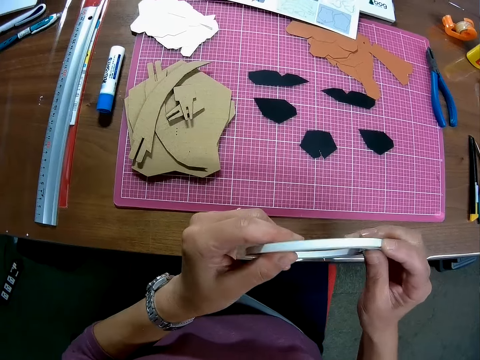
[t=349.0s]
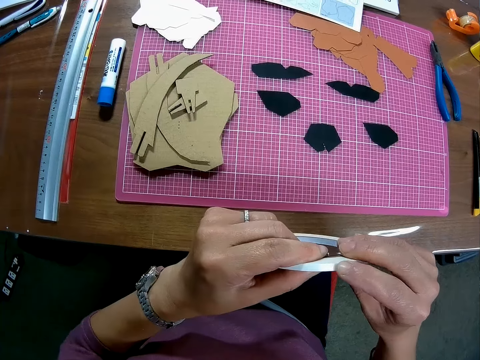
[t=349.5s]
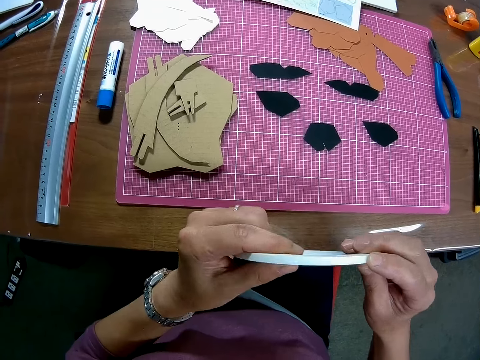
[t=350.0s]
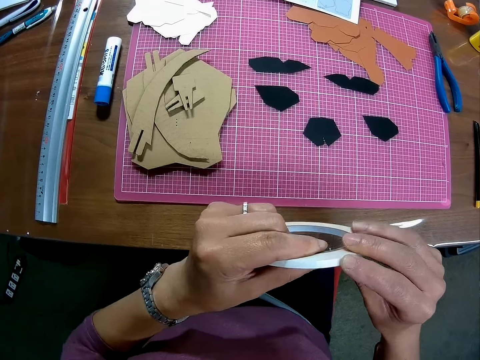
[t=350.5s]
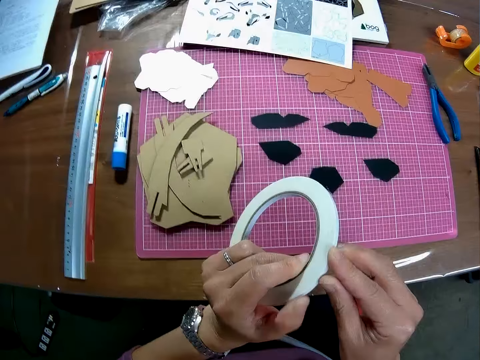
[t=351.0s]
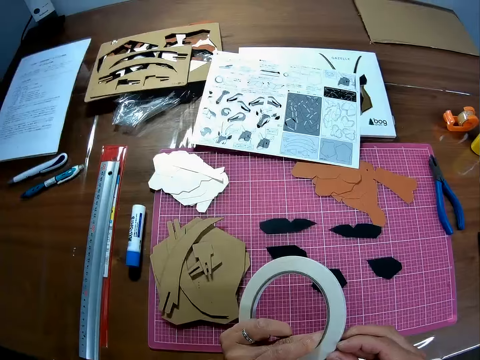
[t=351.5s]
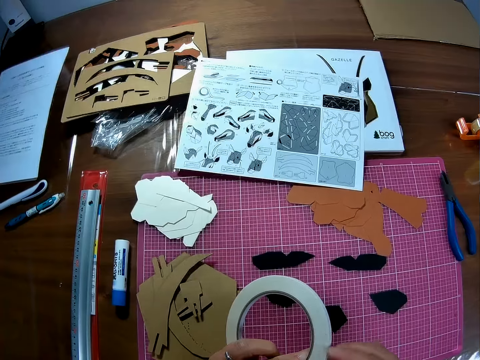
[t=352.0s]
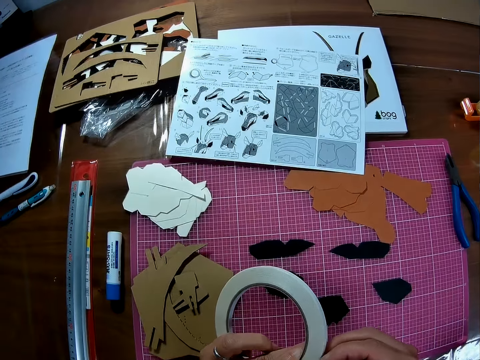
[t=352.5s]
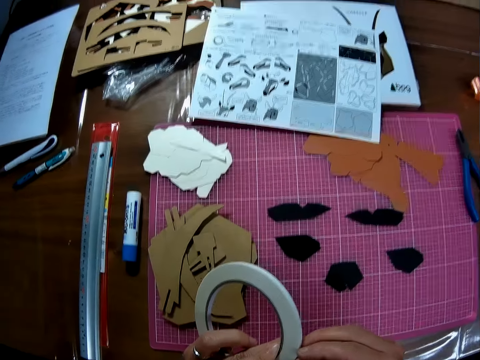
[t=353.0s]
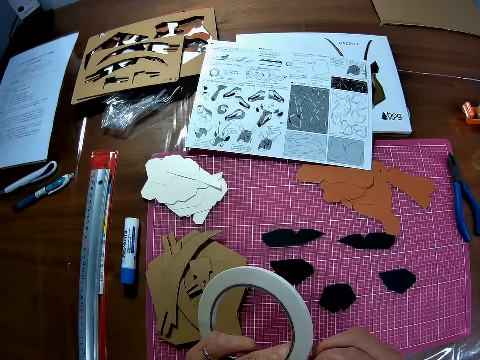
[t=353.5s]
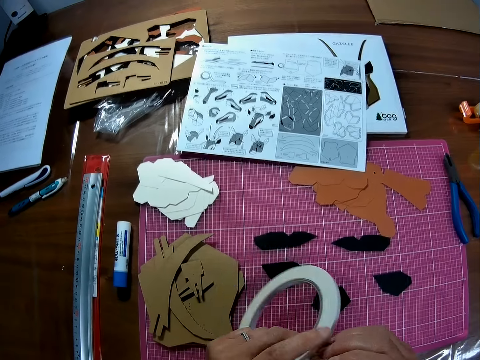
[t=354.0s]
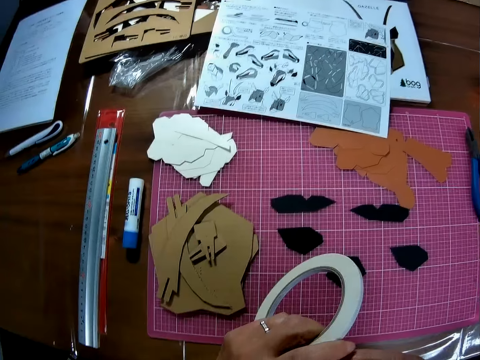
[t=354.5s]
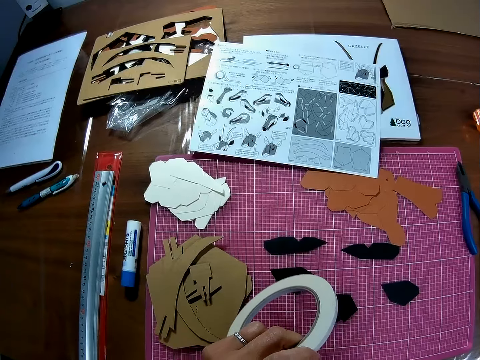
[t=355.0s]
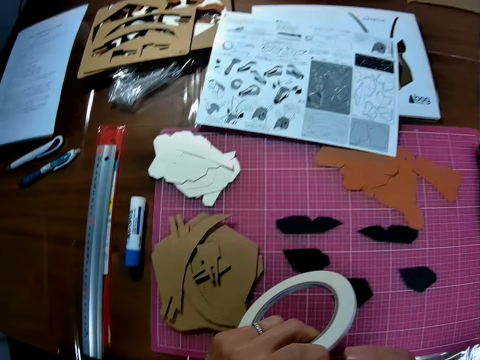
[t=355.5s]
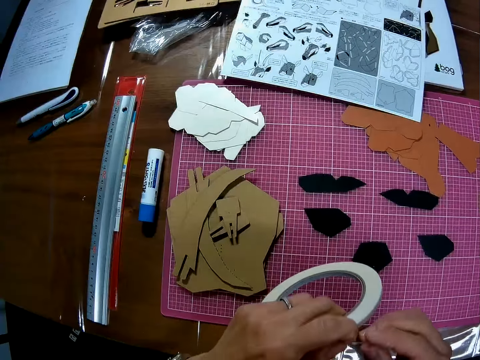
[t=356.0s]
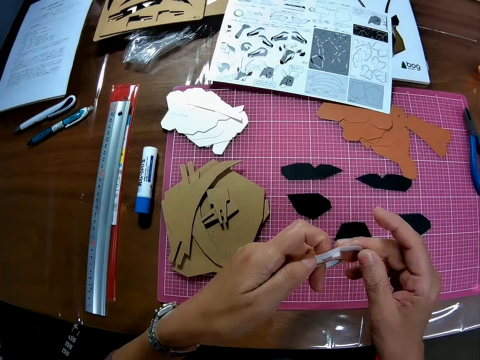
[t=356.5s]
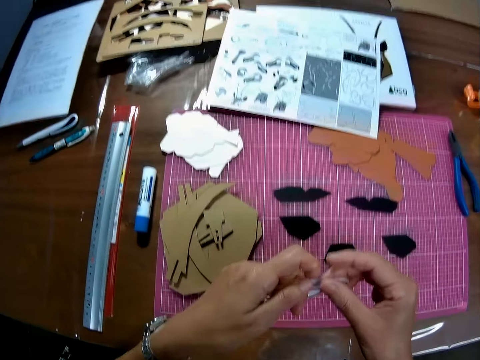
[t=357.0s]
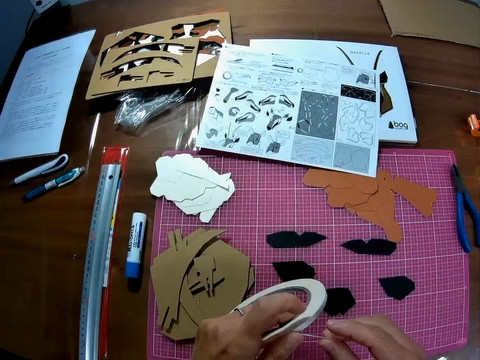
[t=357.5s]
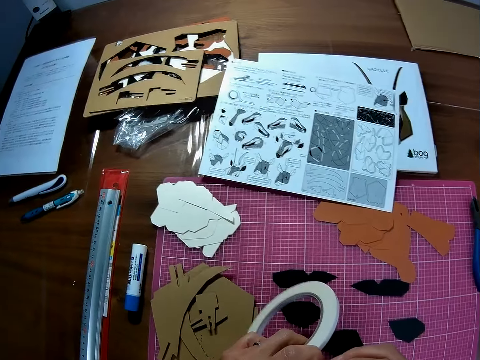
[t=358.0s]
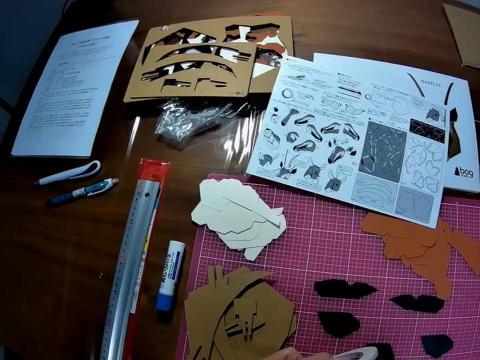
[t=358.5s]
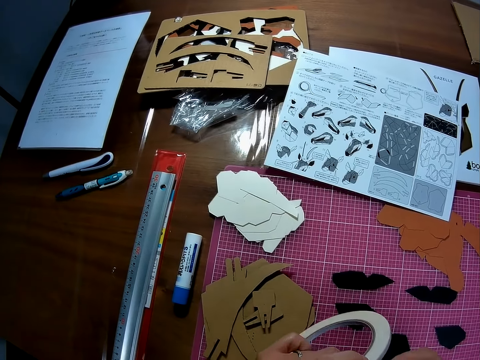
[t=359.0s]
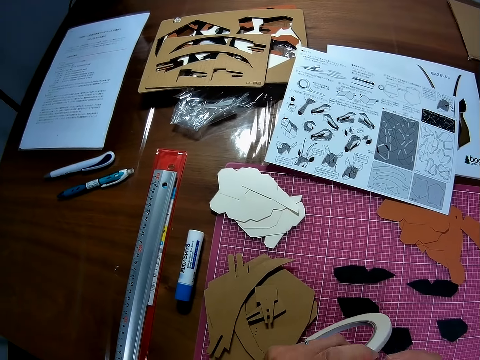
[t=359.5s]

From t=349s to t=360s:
The camera wearer turns the tape. They unroll the tape. They remove the edge of the tape. They turn the tape.

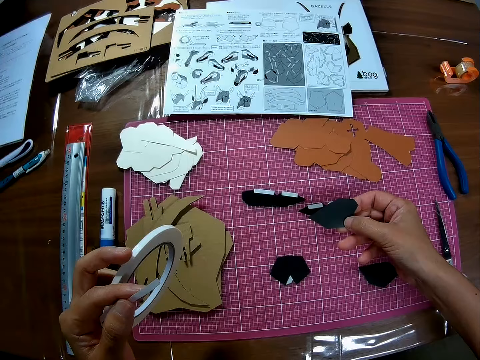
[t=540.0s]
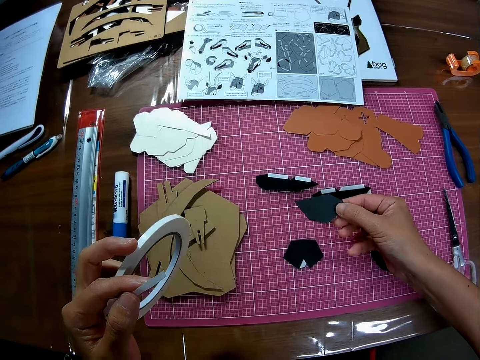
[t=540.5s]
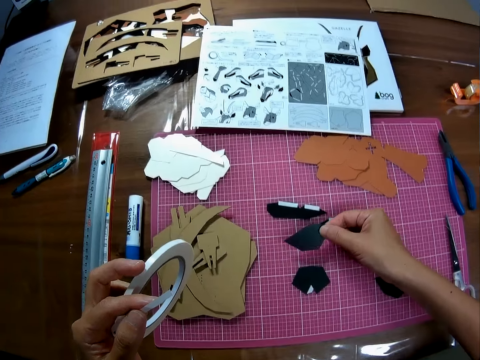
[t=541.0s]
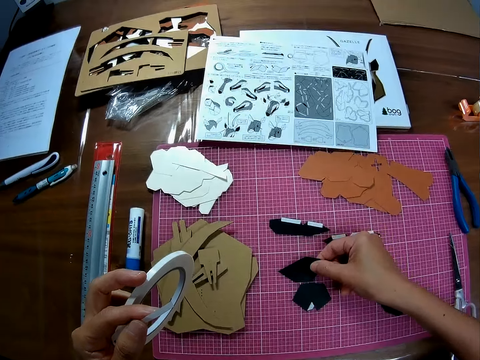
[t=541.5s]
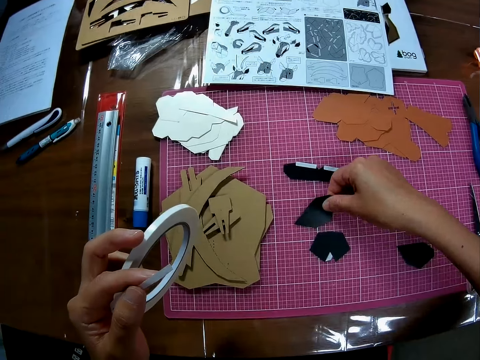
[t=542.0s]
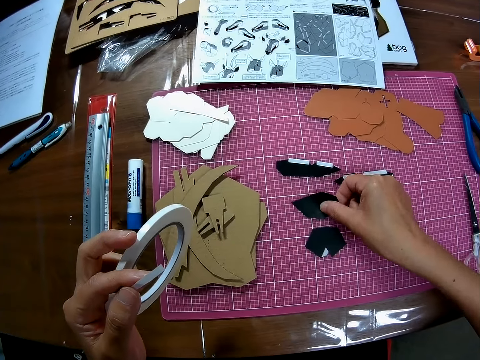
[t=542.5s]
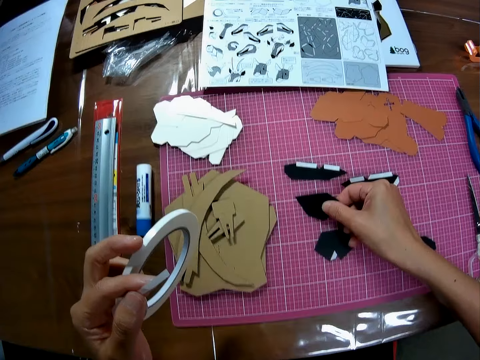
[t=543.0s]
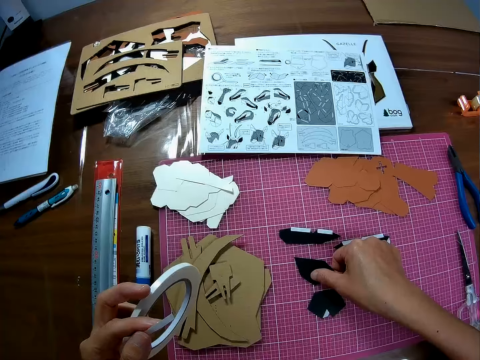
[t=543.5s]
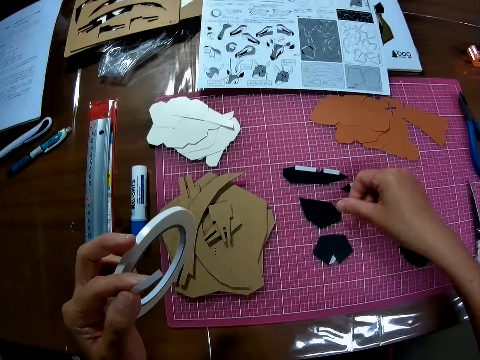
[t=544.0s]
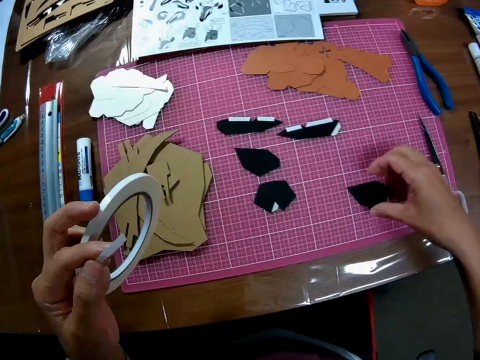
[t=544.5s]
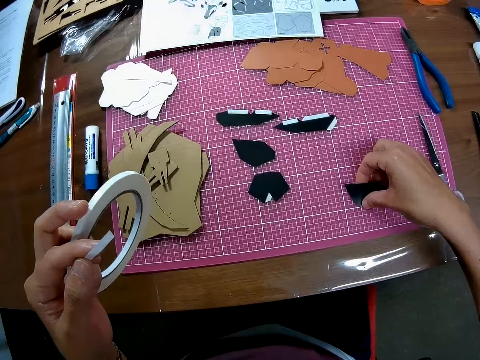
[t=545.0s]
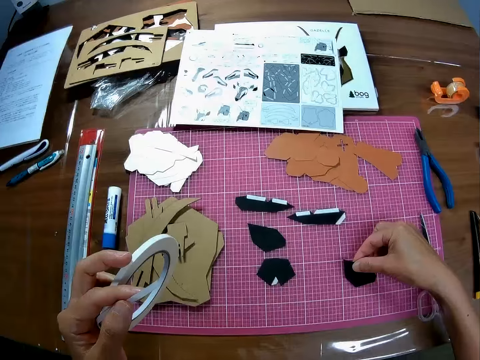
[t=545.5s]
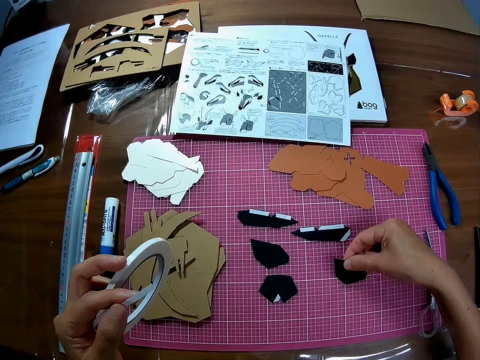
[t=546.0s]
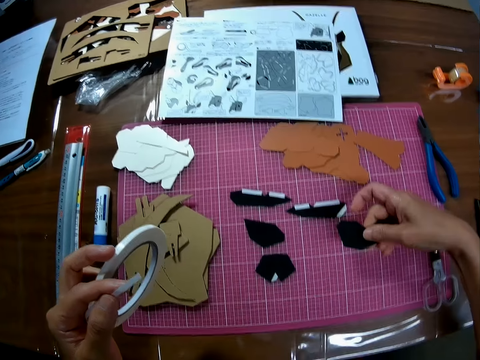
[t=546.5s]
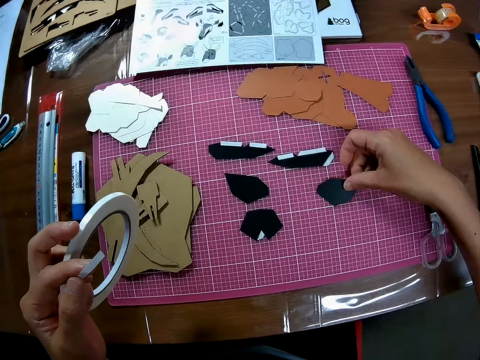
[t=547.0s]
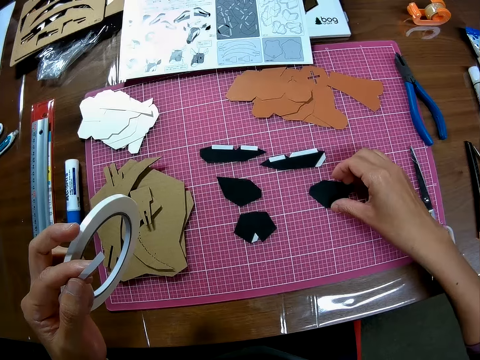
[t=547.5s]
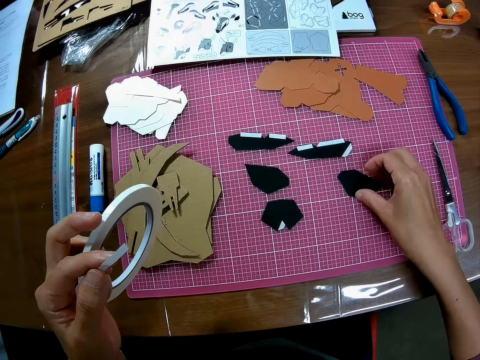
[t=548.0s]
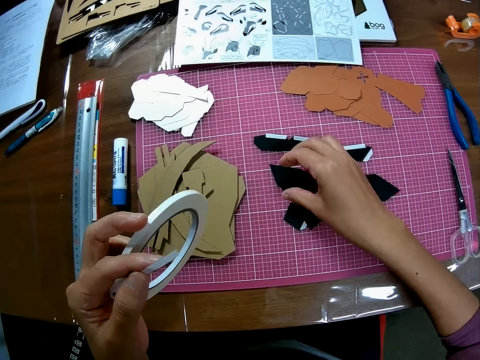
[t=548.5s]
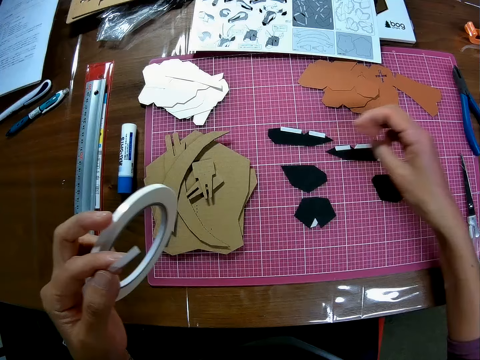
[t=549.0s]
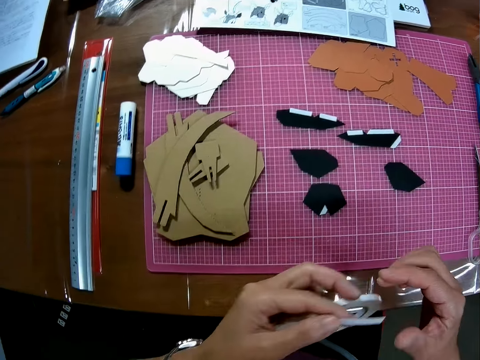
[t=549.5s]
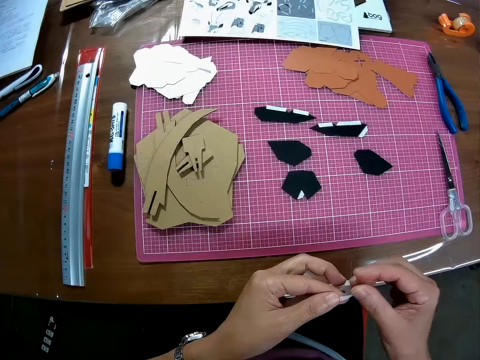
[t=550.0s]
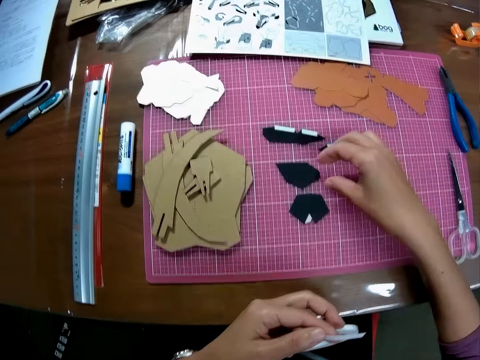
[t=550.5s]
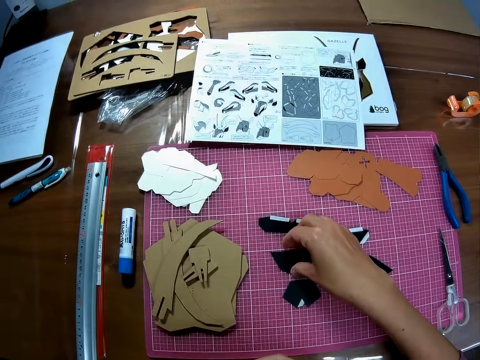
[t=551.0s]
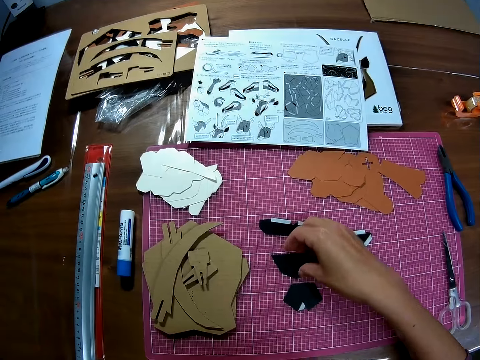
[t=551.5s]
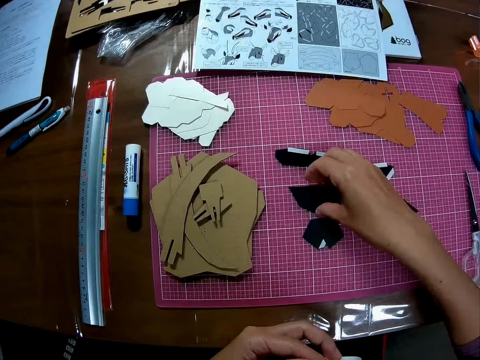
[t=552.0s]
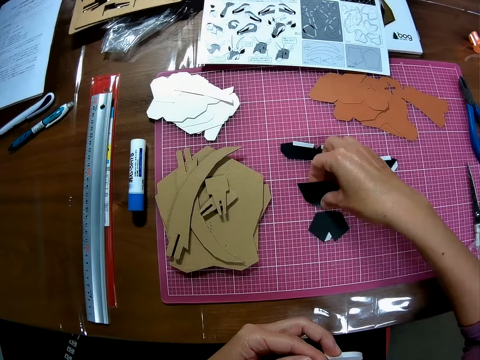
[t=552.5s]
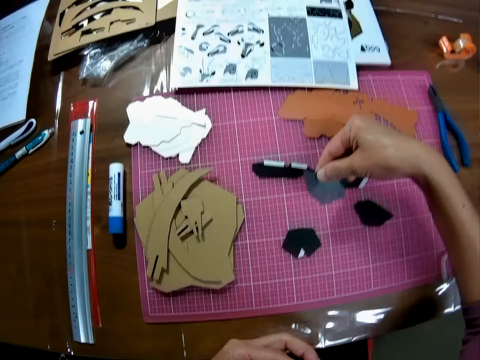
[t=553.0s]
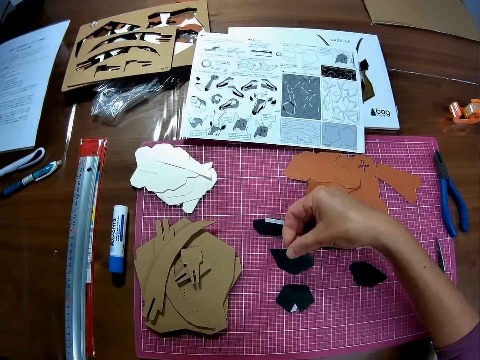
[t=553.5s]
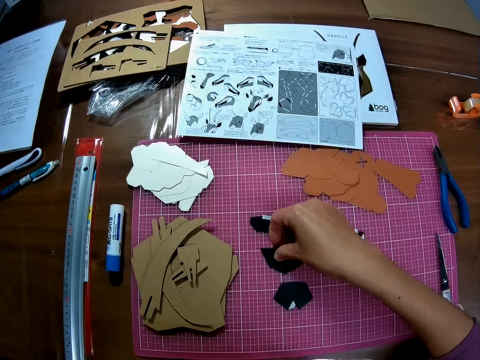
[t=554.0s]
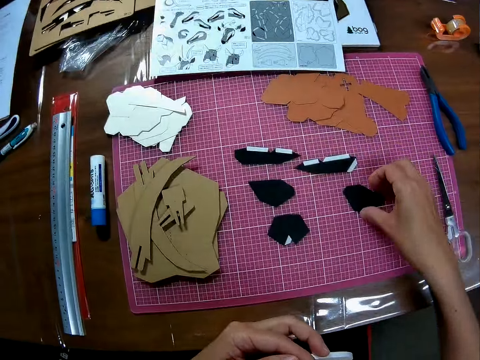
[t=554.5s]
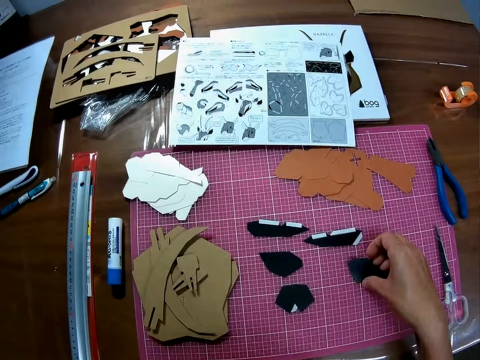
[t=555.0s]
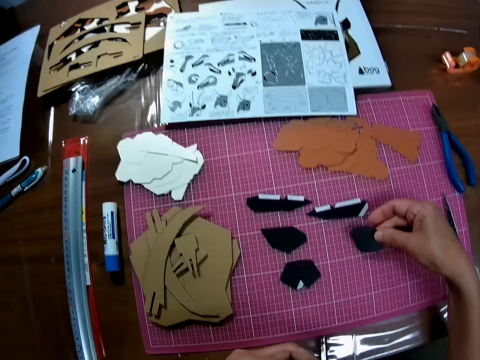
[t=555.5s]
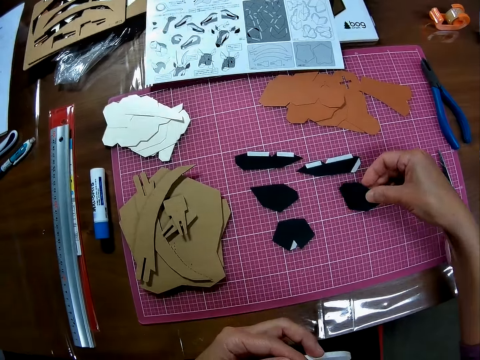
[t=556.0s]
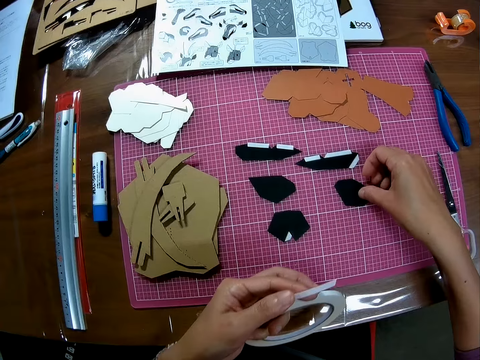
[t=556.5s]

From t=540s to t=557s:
The camera wearer holds the plastic. He drops the piece of wooden mechanical model on the sheet. He adjusts the pieces of wooden mechanical model on the sheet with his right hand. He picks up another plastic. He touches the unrolled tape. He removes his hand from the unrolled tape. He adjusts the pieces of wooden mechanical model on the sheet with his right hand. He picks up a plastic. He puts the plastic down. He places the piece back on the table.
